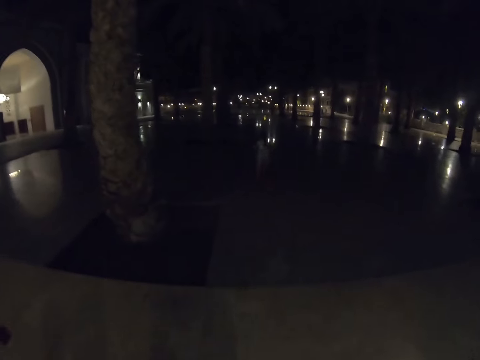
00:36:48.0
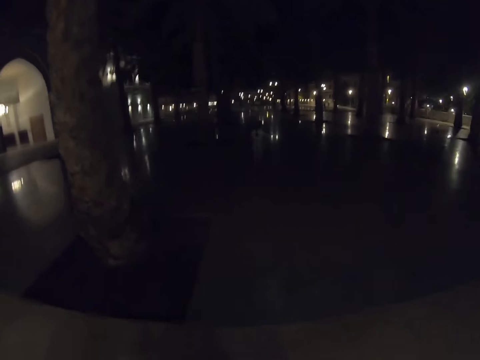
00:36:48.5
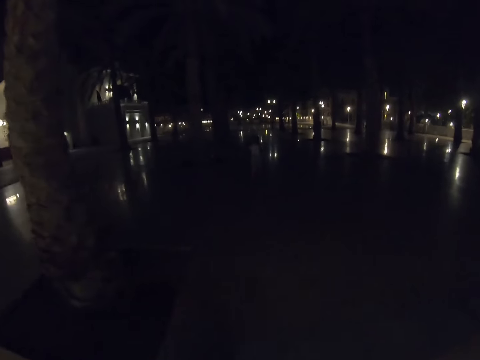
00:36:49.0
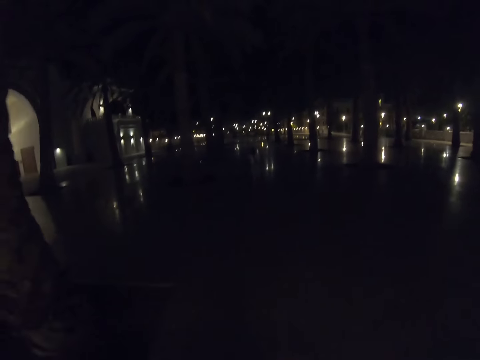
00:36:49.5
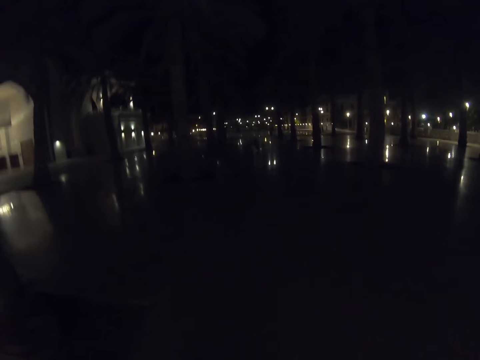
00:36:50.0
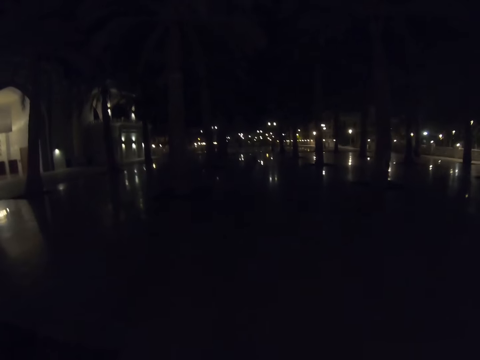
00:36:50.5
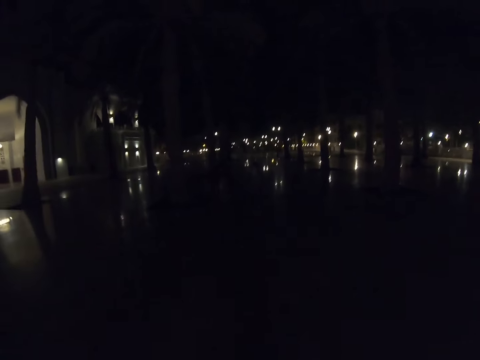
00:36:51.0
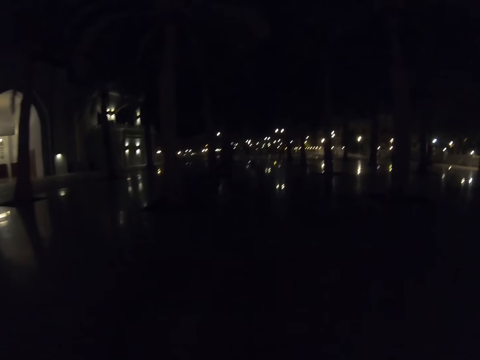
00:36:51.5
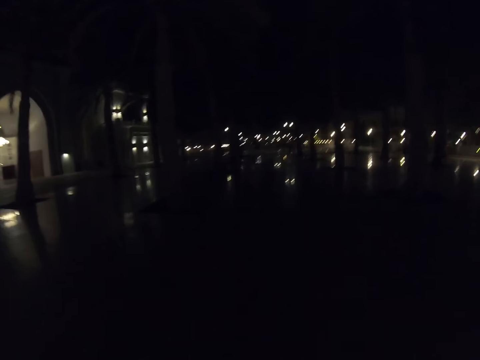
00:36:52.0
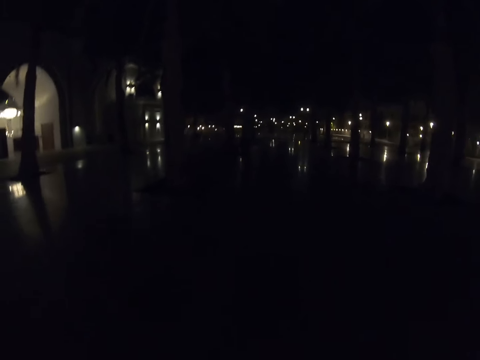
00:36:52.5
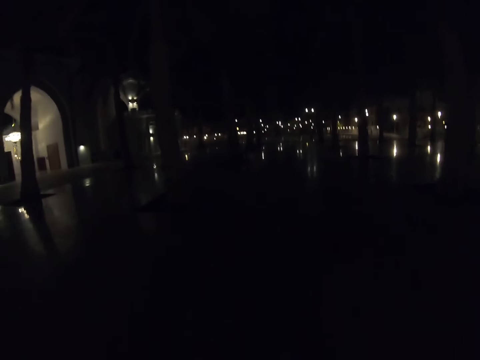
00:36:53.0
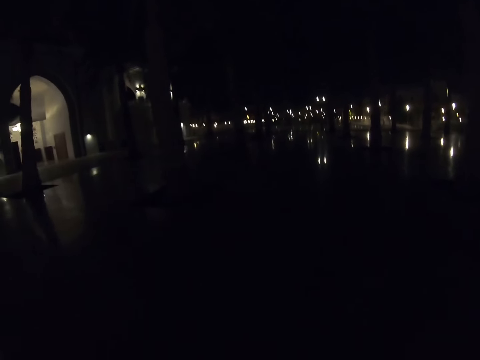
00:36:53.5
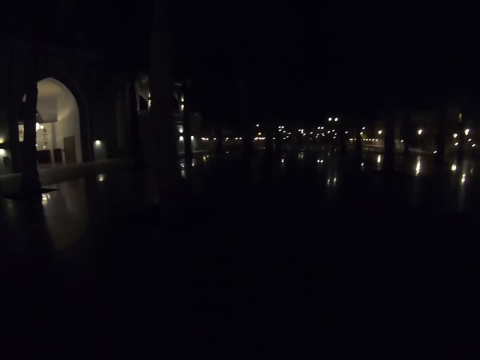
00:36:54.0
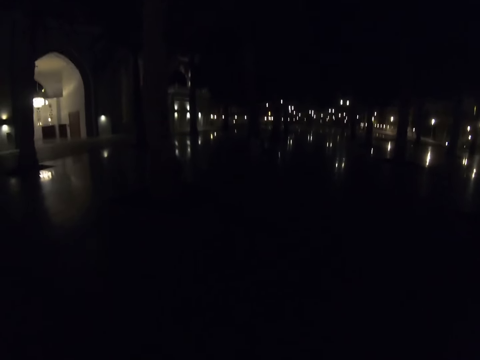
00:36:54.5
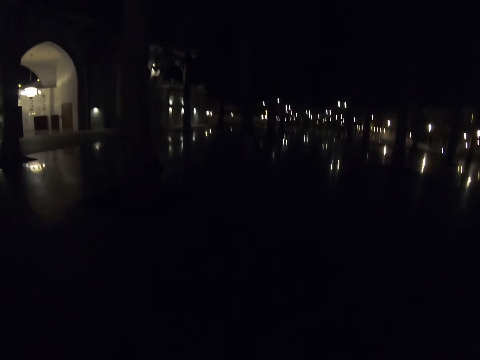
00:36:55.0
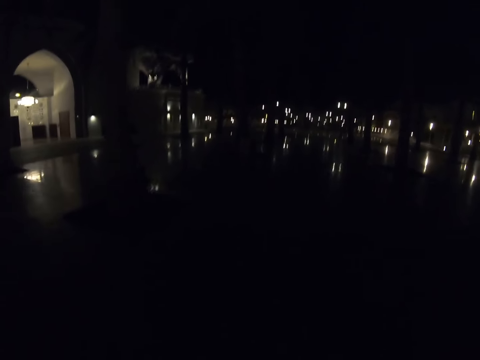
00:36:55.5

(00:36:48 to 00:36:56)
The camera wearer walks on the verandah.

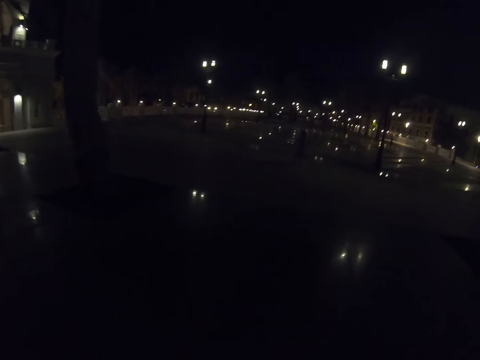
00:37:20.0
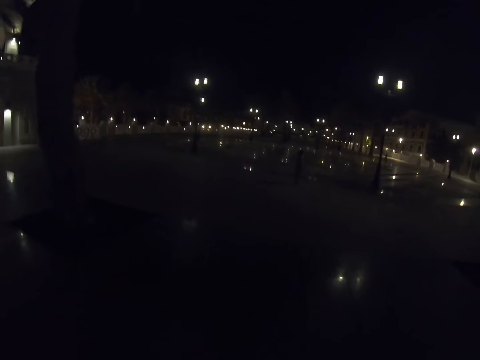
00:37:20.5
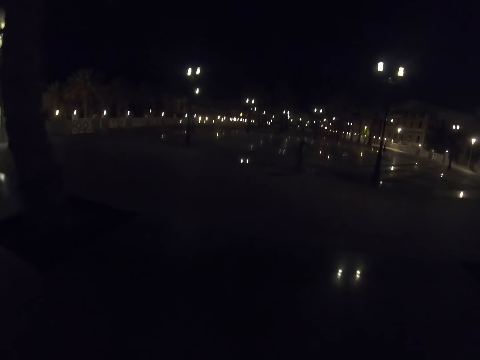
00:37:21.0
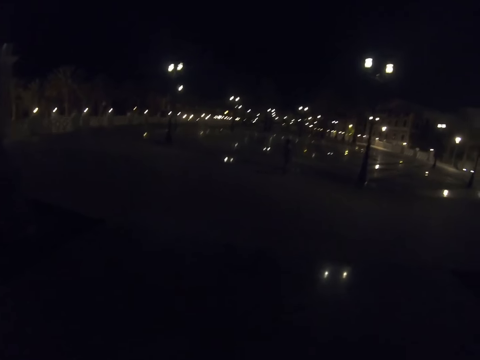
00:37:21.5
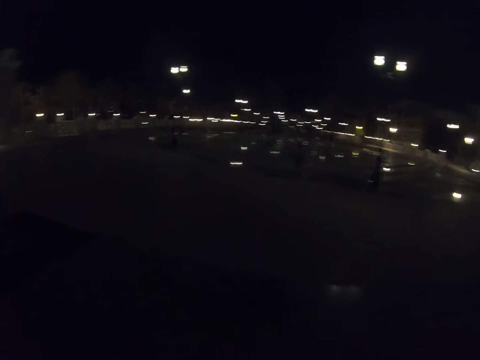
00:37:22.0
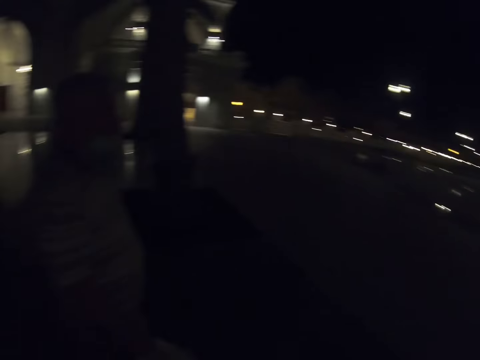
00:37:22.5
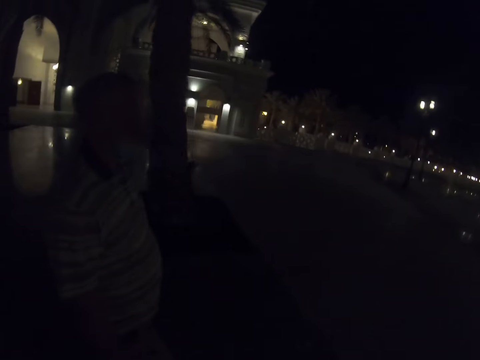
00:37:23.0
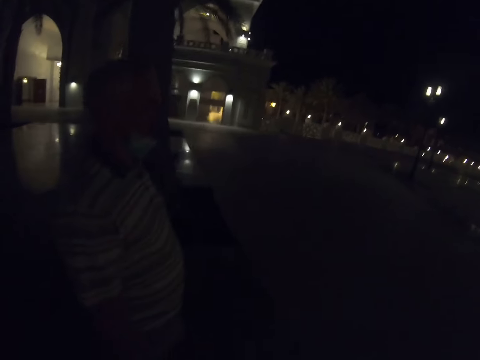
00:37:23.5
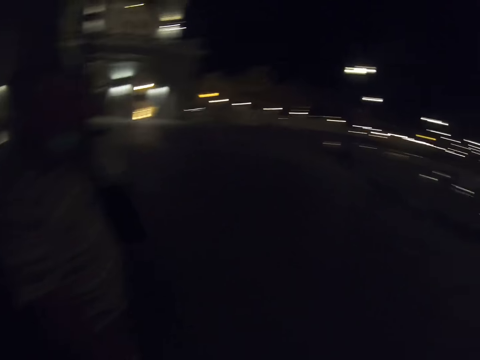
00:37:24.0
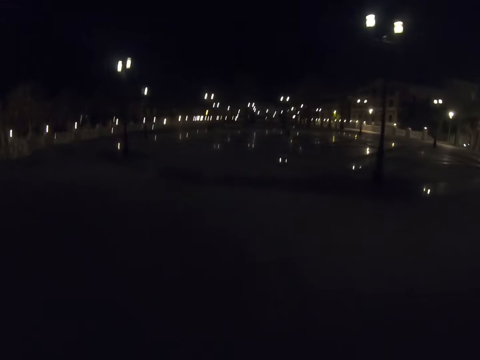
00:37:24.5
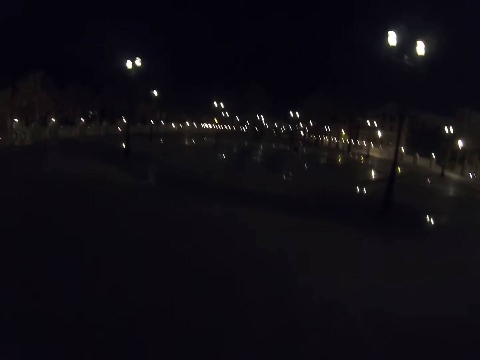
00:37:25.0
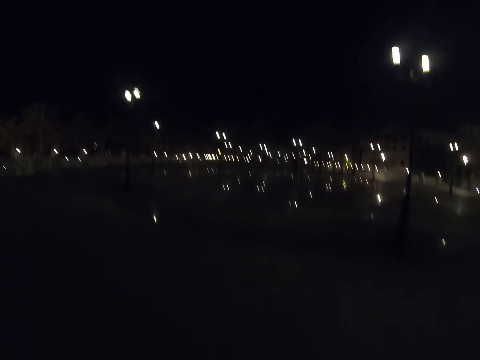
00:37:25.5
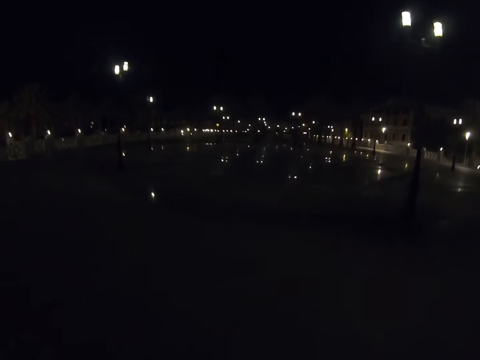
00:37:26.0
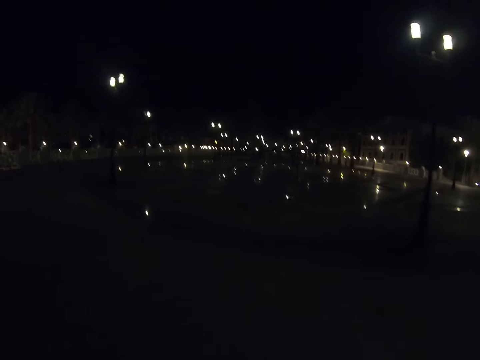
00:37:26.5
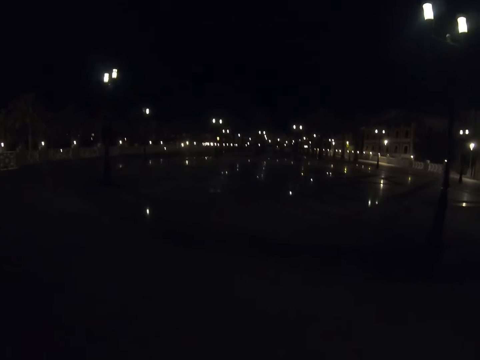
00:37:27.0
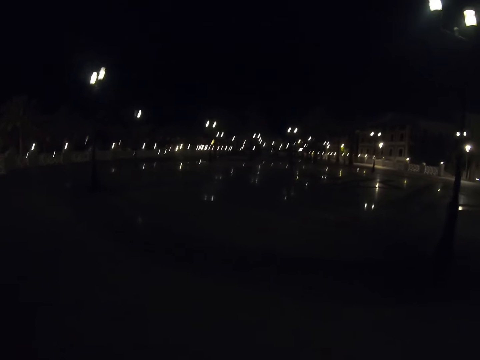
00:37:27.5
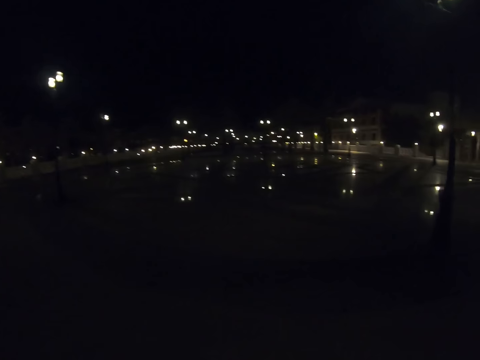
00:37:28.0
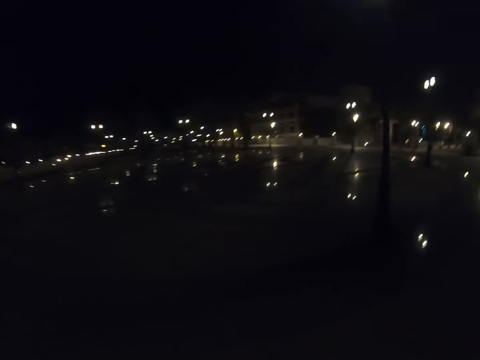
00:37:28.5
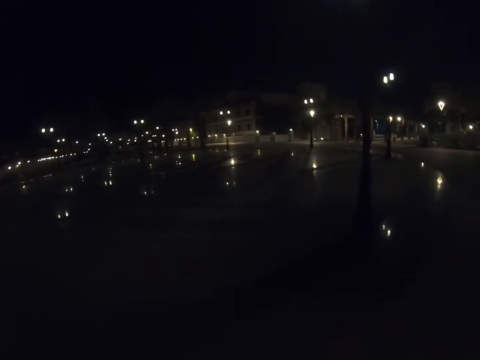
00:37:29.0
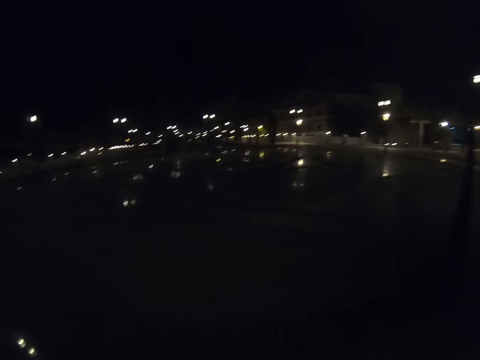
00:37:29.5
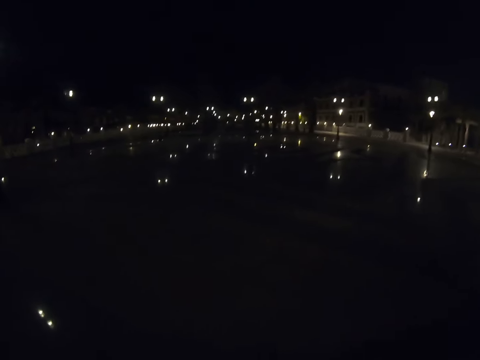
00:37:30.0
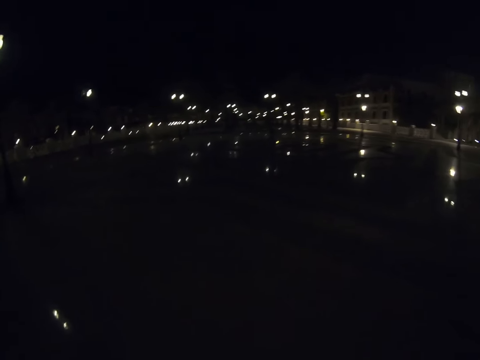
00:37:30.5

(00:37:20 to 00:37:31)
A girl walks around the verandah. A man walks around the verandah. The camera wearer walks on the verandah.

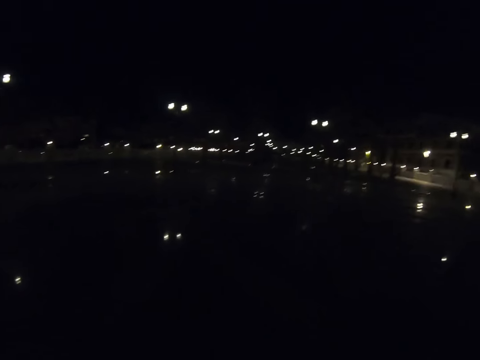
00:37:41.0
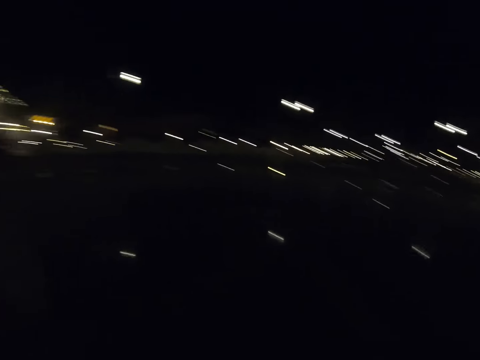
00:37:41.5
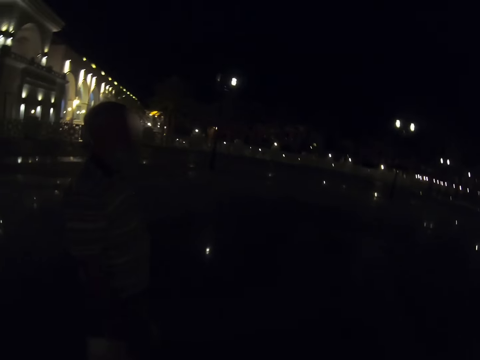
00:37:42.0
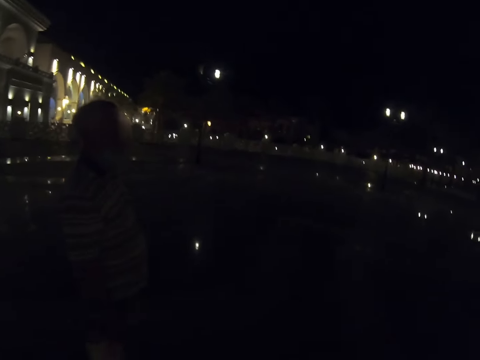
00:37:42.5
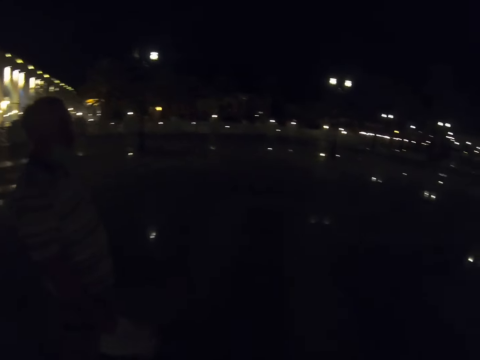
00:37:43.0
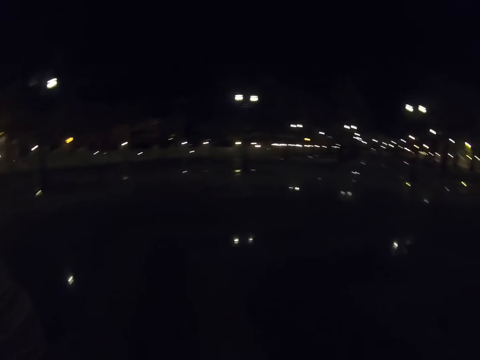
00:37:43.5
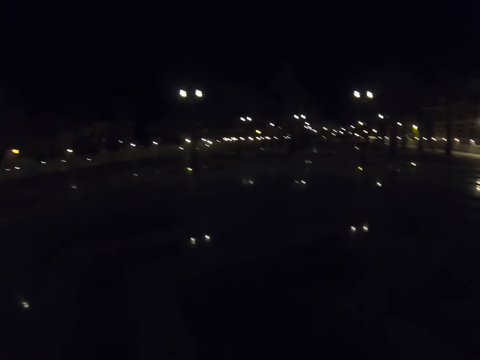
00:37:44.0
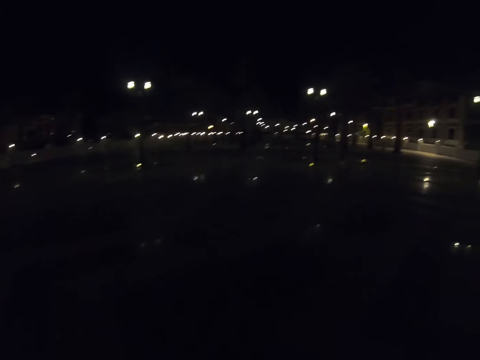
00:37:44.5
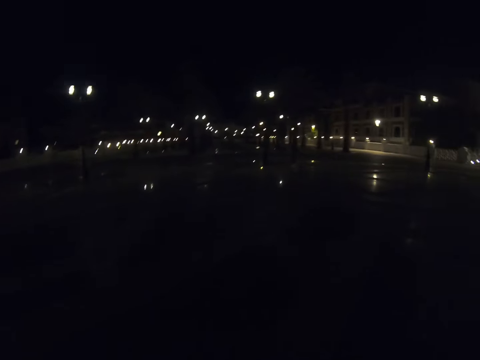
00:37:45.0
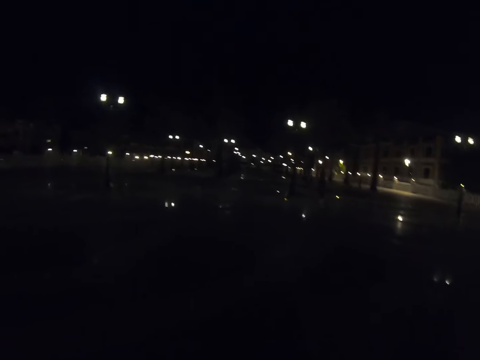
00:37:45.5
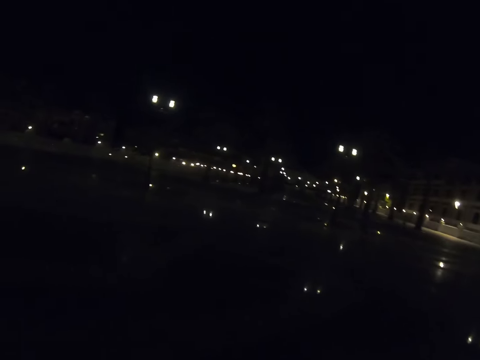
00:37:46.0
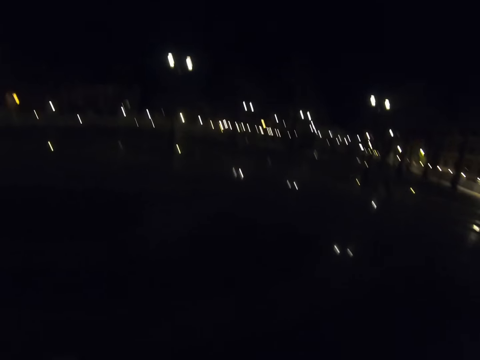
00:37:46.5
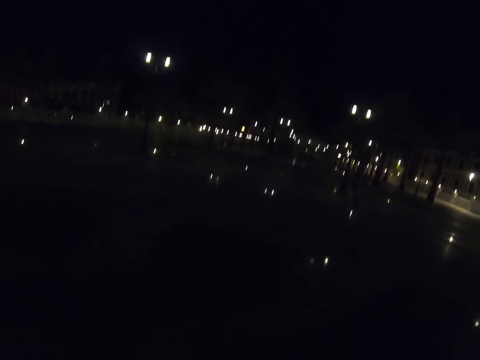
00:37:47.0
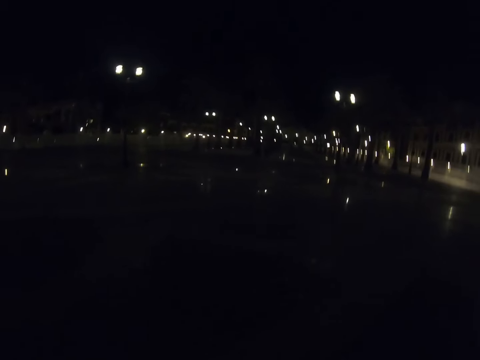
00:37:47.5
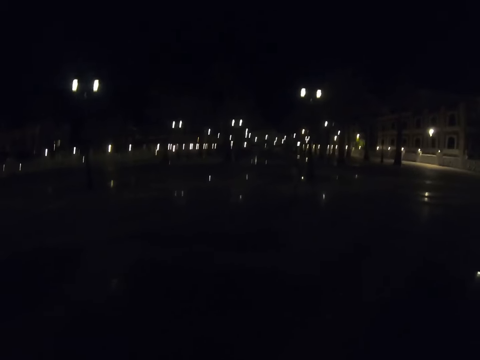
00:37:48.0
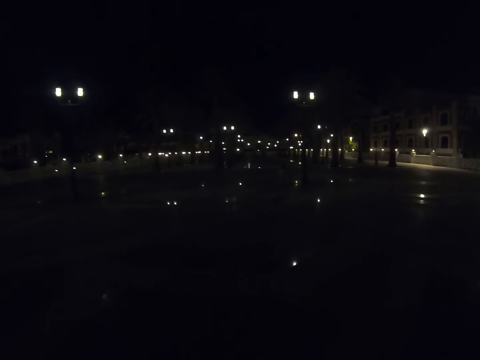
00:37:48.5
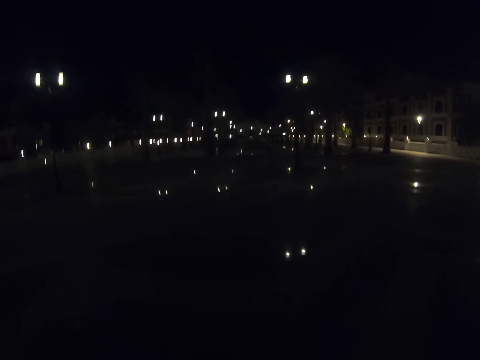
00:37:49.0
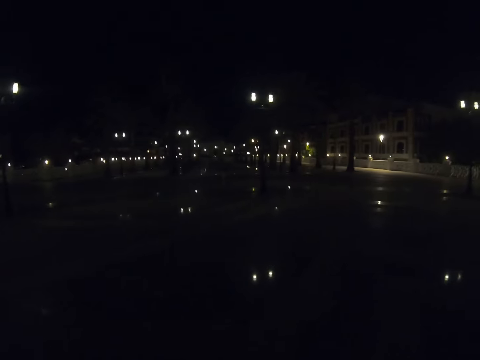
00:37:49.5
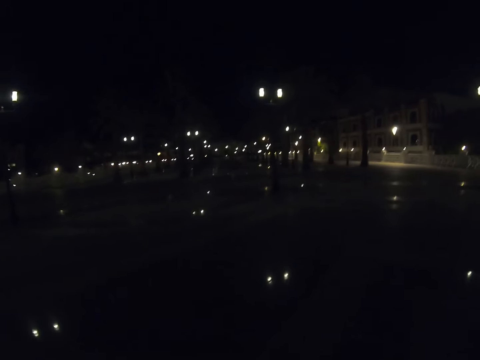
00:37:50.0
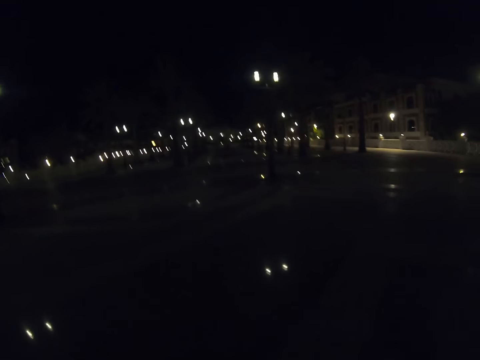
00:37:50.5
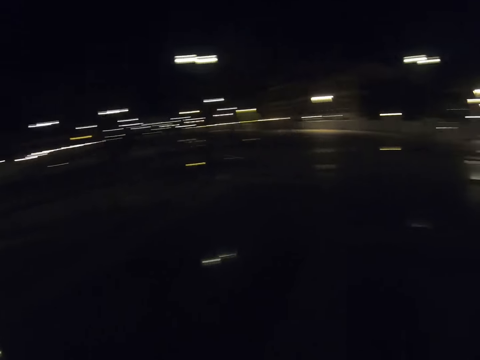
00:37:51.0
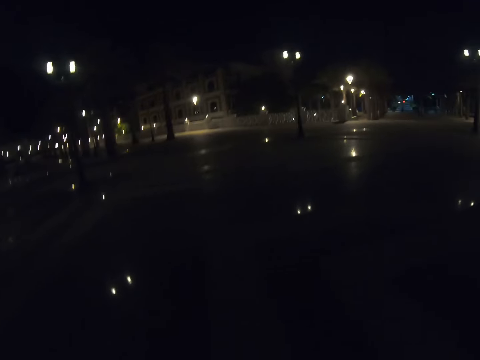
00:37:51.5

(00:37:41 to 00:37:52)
A man walks around the verandah. The camera wearer walks on the verandah.
